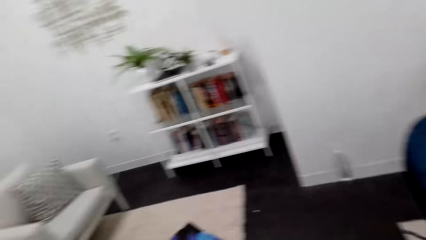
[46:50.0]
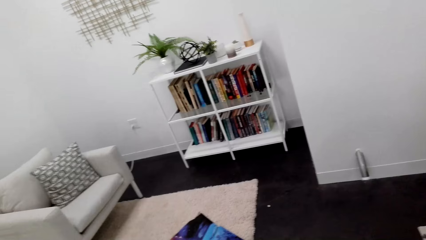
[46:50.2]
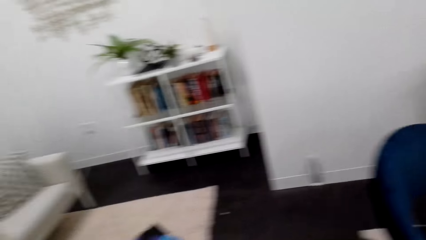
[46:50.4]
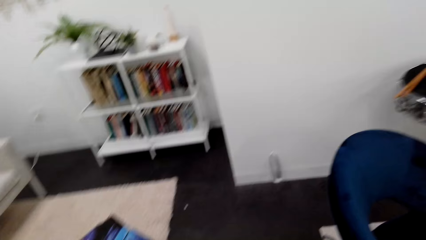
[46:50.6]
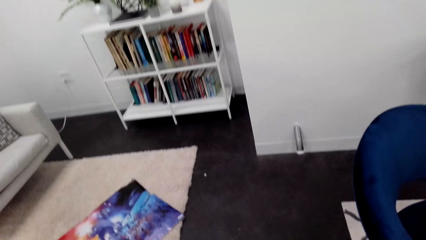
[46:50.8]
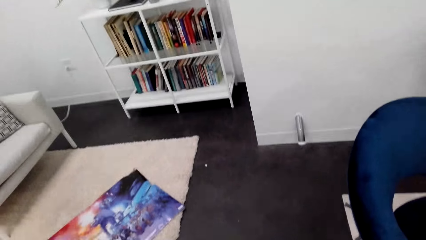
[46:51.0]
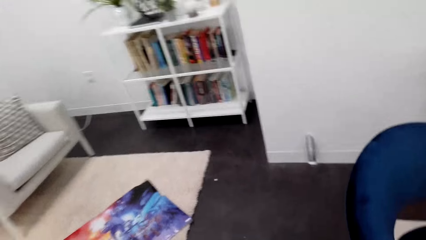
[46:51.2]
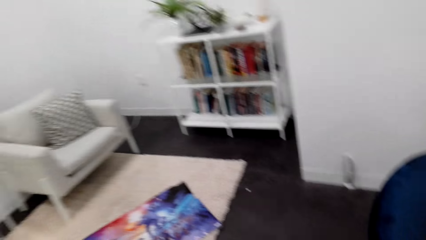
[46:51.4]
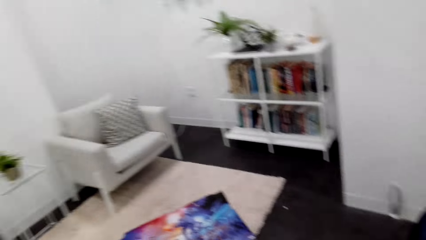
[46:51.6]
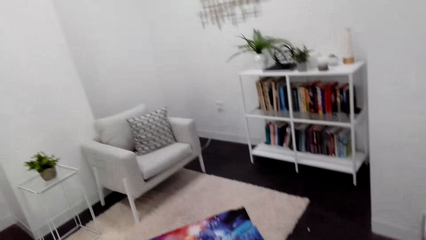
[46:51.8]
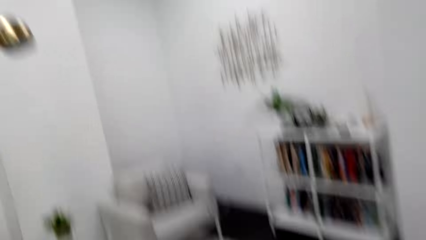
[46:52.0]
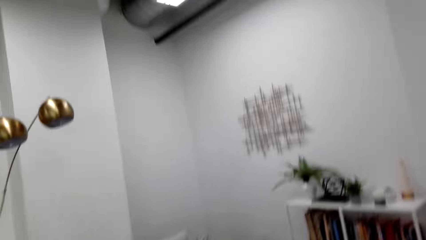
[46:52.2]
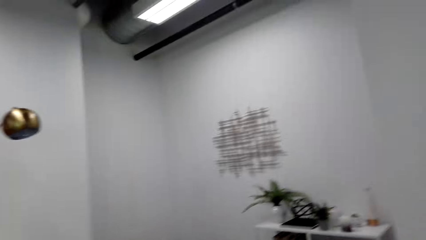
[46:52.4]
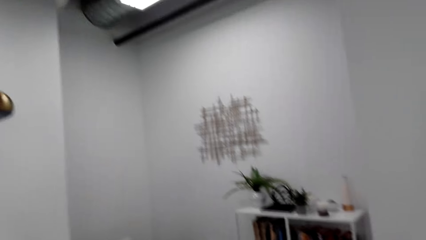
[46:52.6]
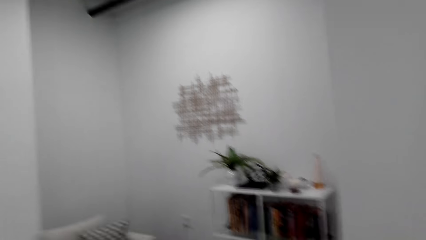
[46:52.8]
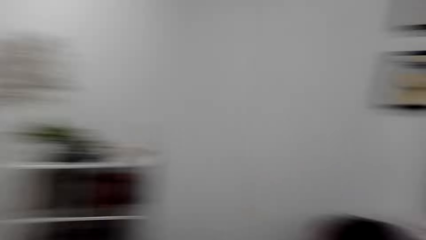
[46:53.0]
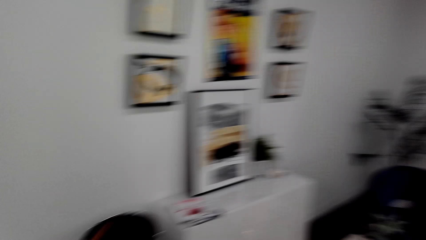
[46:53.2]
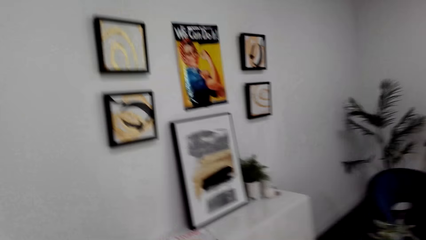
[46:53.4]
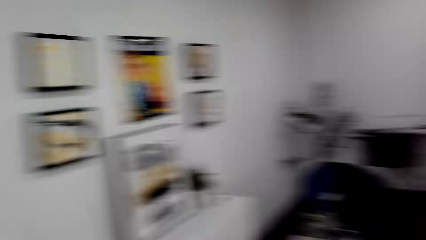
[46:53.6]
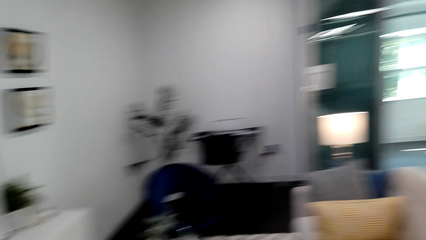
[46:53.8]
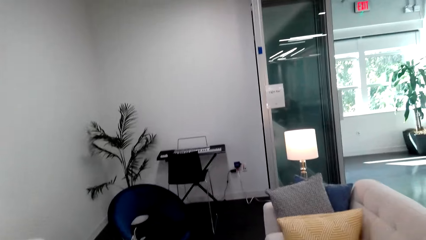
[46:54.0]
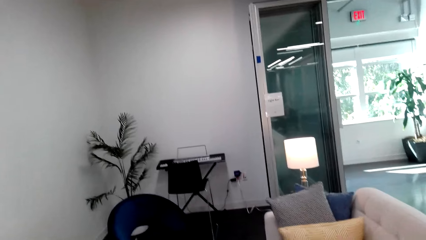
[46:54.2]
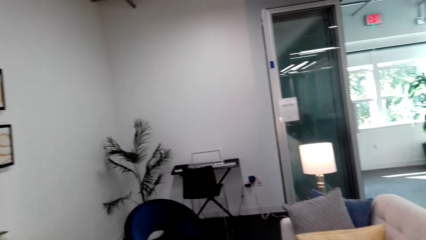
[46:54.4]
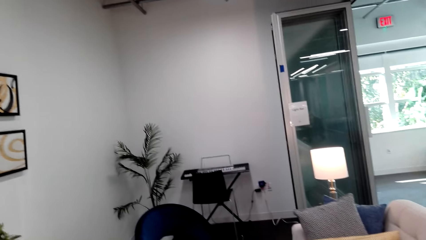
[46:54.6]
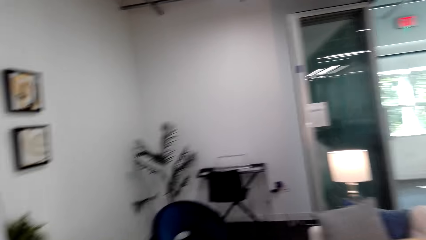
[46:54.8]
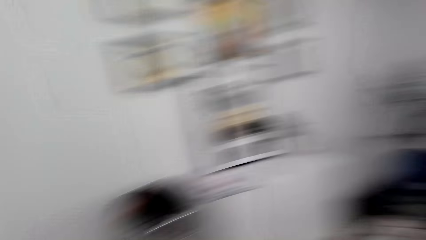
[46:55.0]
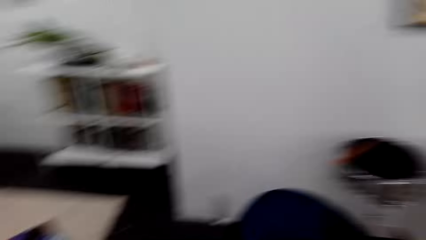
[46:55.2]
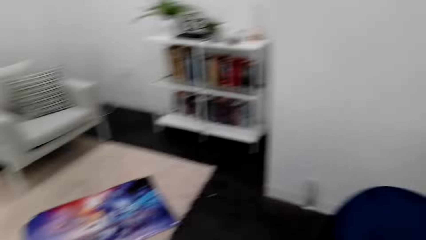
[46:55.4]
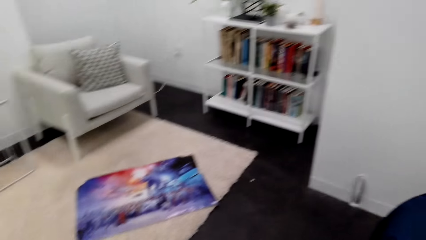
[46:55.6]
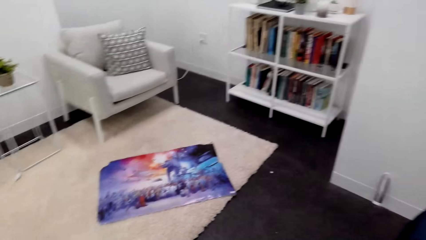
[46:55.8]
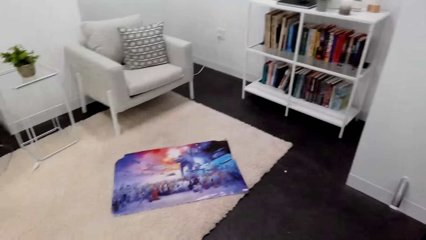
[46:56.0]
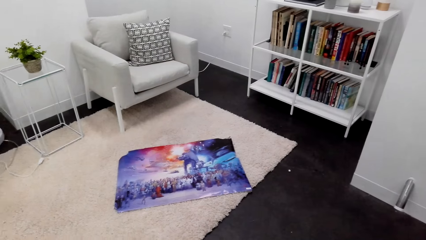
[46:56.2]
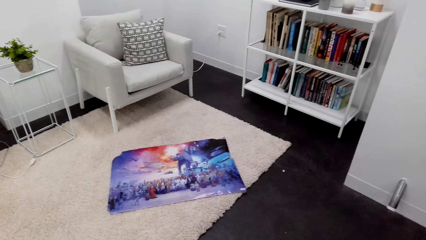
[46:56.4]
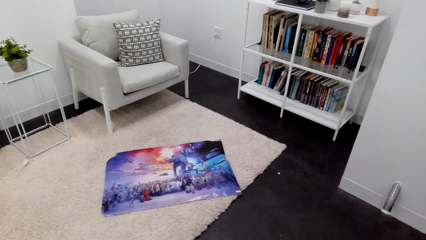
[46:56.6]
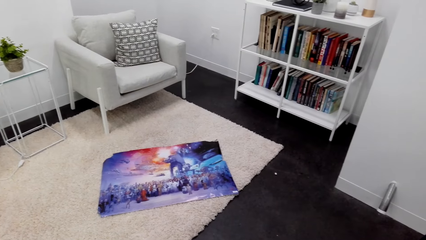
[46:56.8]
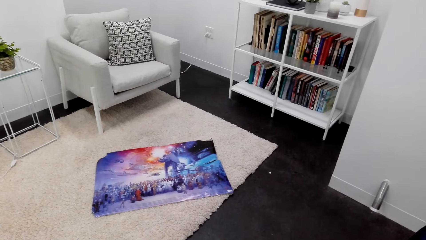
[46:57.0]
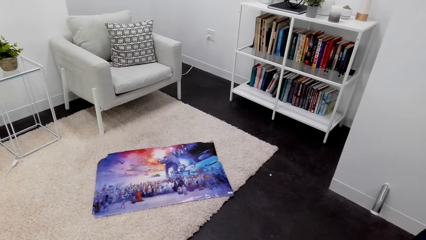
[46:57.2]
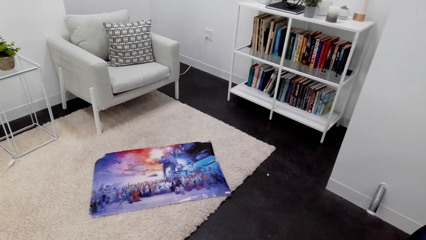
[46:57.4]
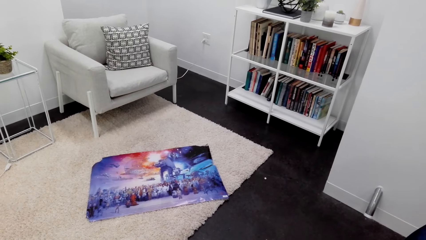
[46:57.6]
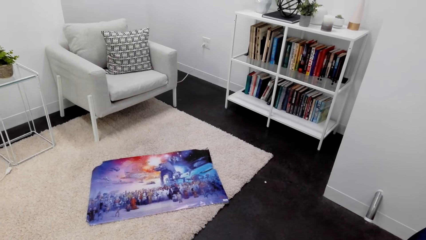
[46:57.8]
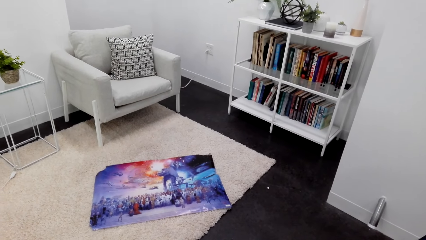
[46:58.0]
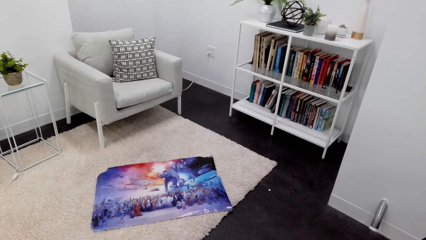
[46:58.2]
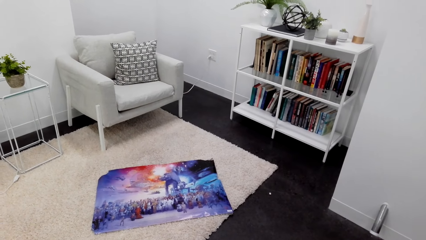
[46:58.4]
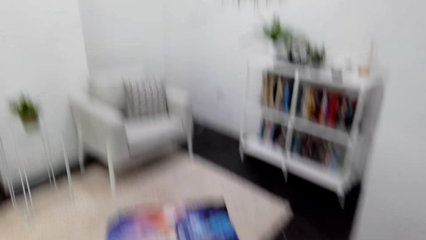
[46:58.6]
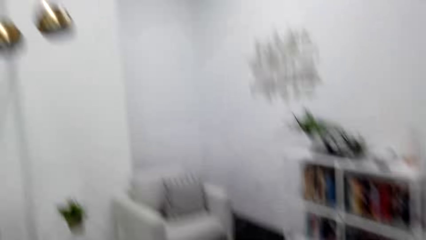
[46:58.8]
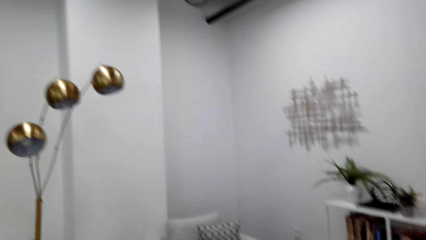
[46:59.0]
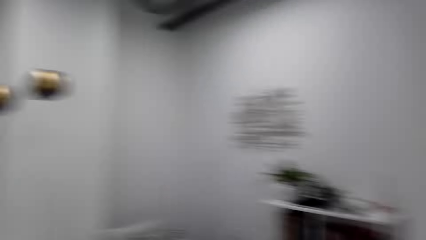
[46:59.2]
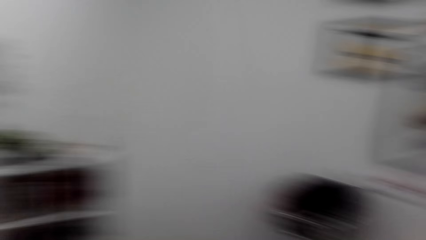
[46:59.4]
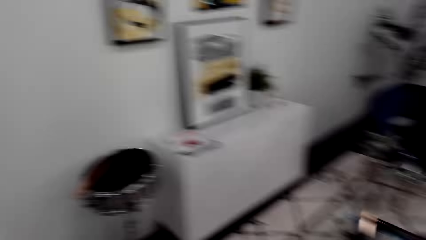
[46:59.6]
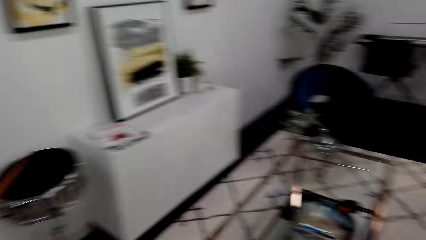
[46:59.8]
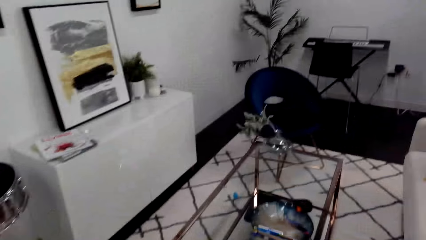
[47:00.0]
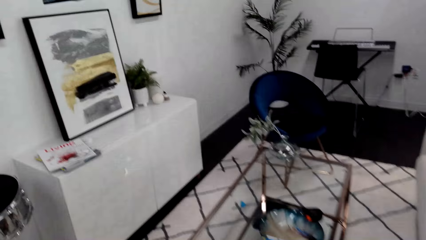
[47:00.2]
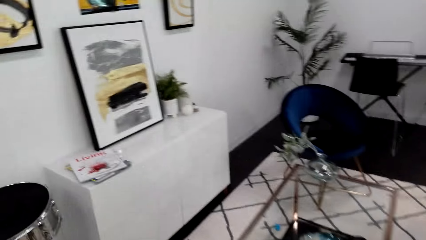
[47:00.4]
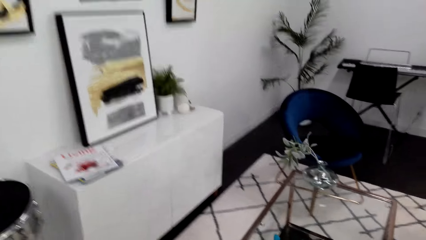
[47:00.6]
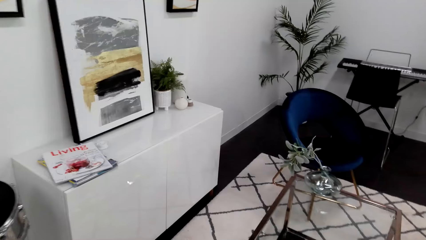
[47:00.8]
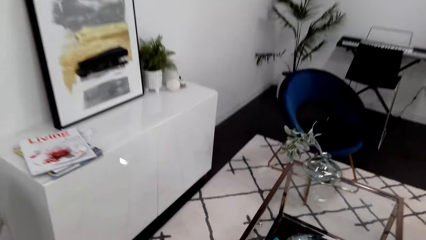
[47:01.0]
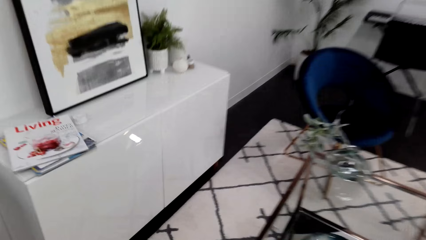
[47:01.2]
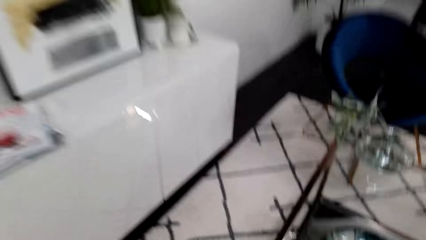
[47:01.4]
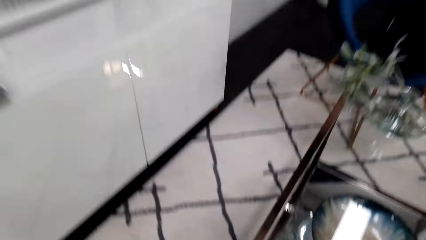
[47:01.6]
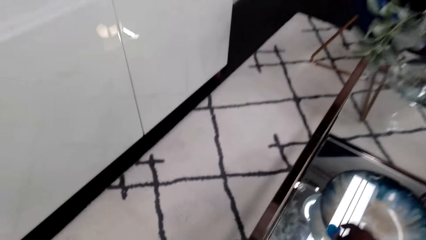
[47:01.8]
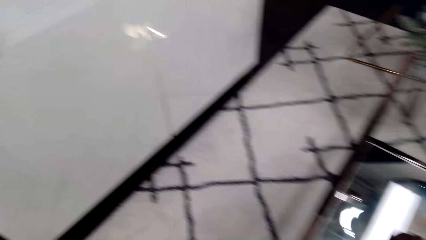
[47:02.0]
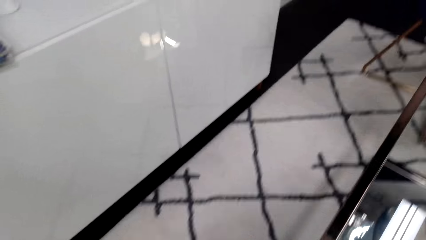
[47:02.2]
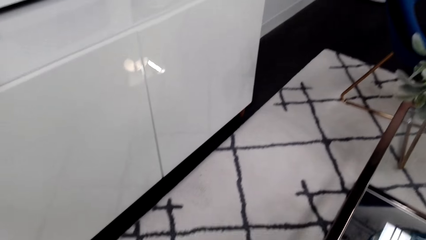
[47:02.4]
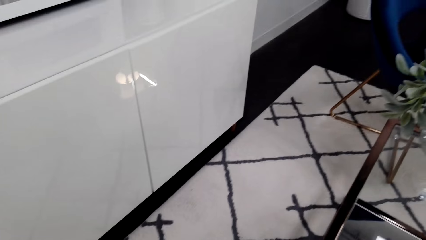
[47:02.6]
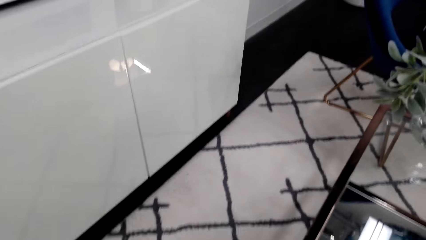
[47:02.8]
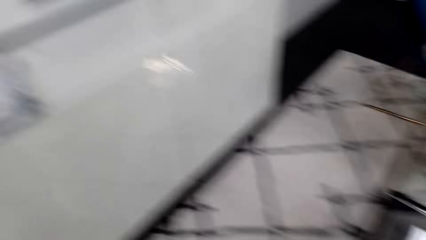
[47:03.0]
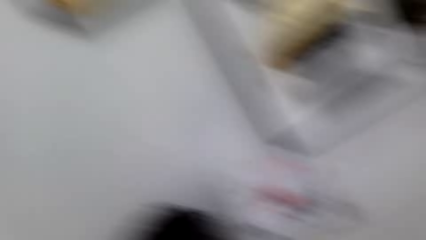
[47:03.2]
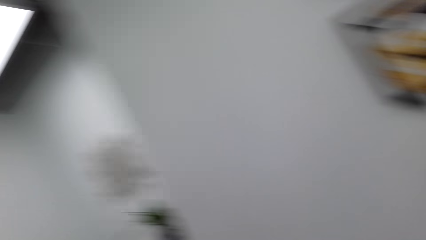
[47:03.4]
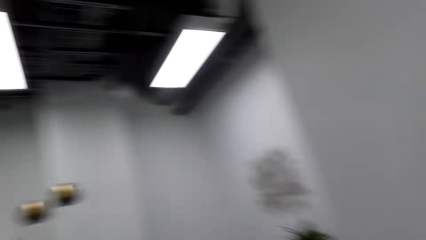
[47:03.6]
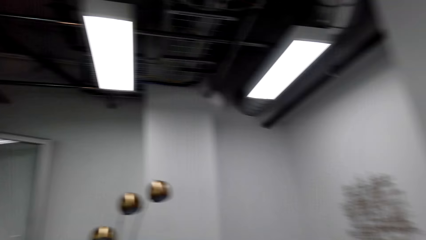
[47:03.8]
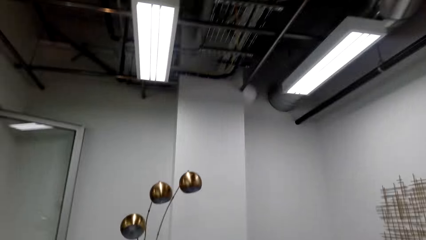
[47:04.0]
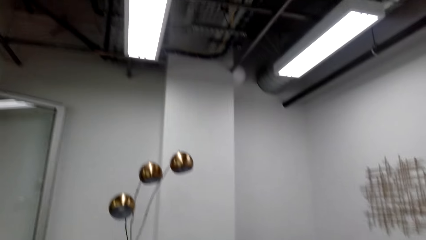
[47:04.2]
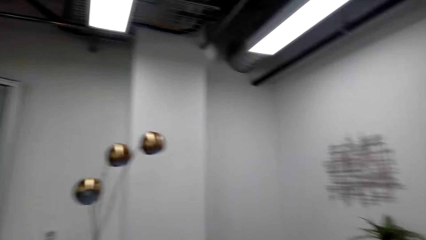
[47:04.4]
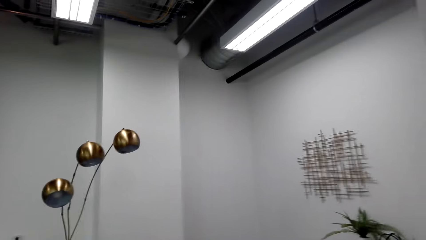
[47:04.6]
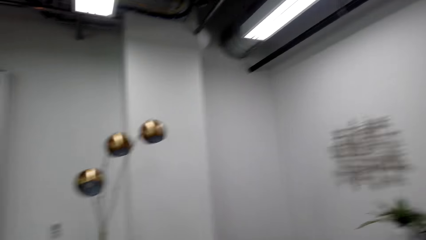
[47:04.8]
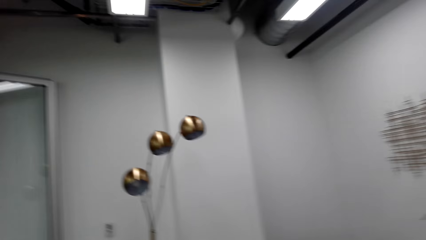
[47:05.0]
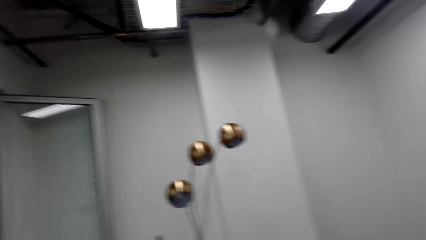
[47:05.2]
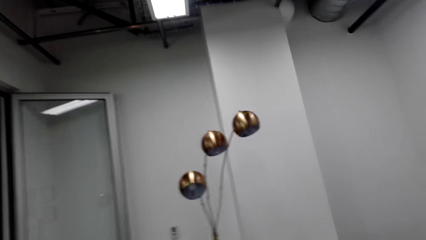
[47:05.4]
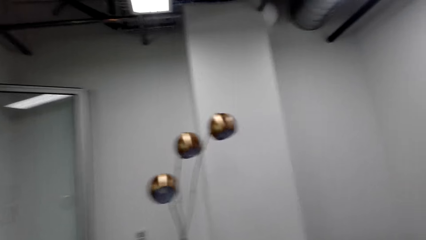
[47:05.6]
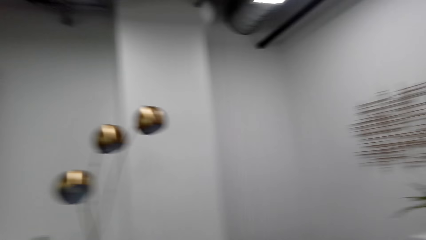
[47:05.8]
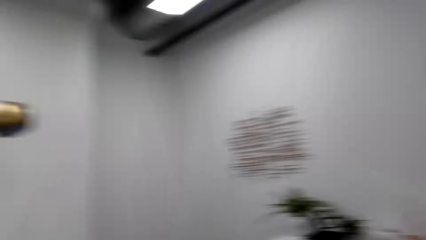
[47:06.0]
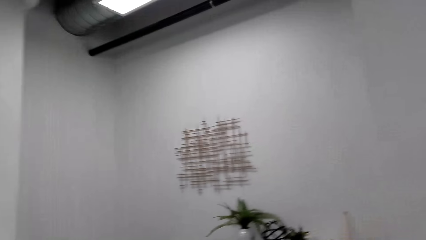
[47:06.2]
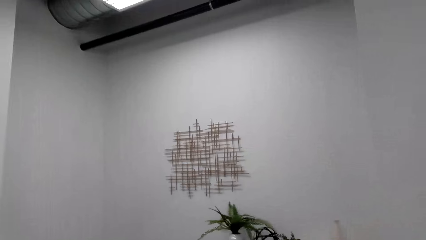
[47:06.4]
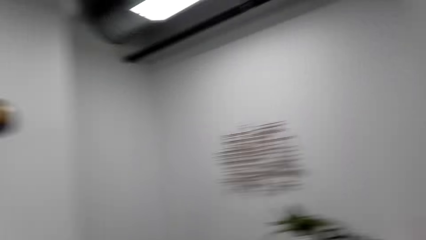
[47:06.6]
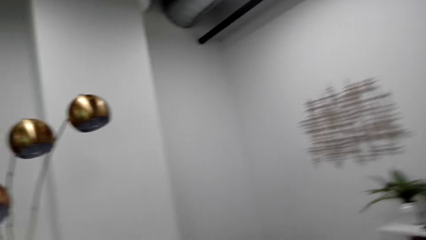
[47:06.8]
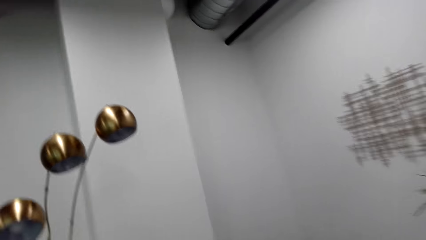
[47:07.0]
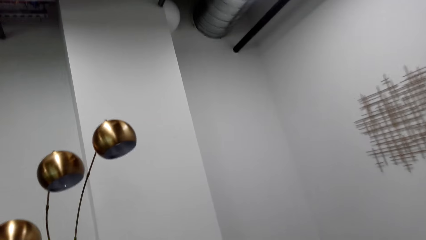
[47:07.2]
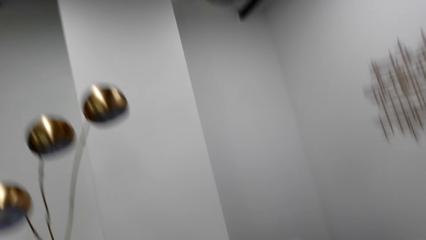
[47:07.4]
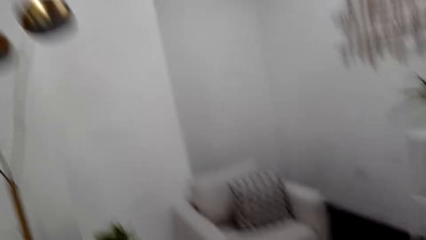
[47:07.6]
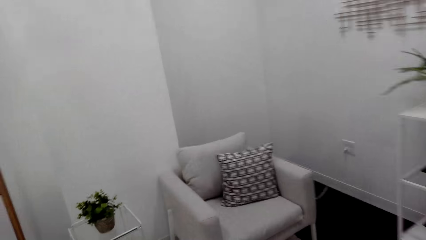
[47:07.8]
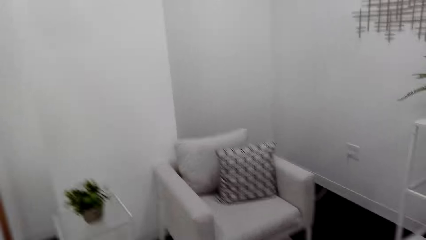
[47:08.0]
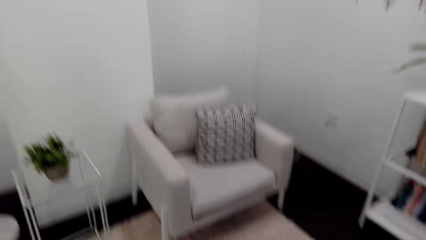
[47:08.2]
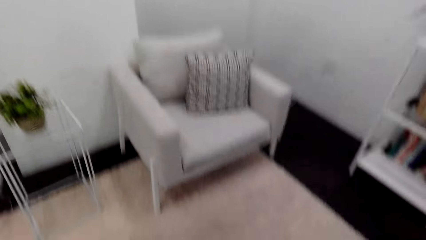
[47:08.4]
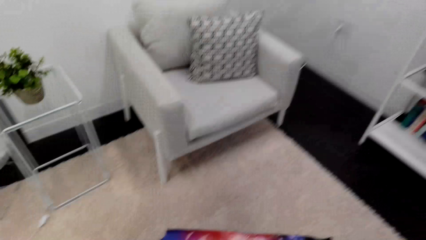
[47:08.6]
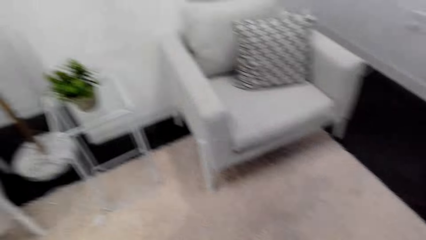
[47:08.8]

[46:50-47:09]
The camera wearer walks in the house. They turn around and walk.
